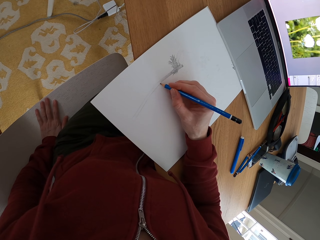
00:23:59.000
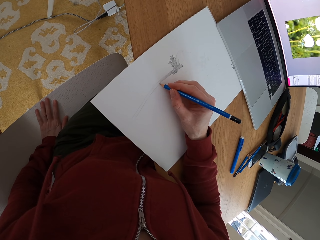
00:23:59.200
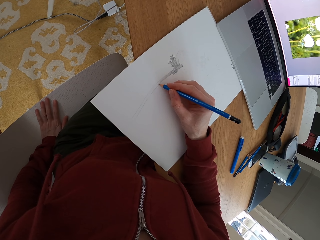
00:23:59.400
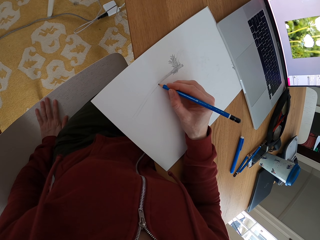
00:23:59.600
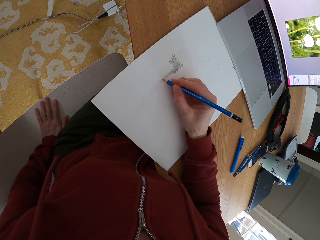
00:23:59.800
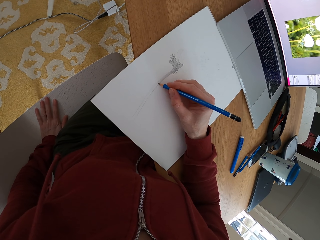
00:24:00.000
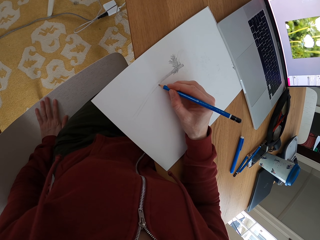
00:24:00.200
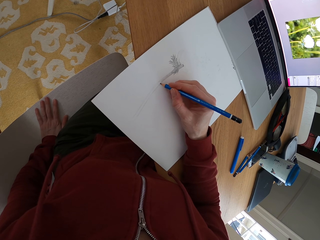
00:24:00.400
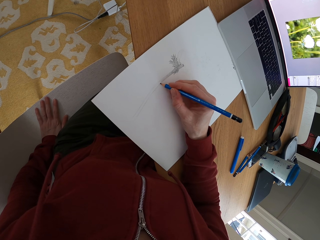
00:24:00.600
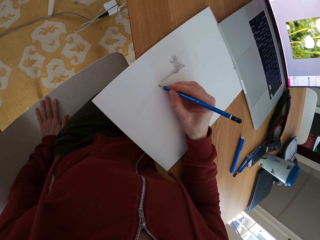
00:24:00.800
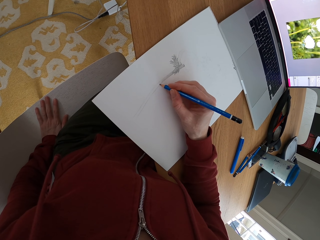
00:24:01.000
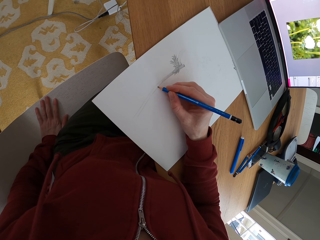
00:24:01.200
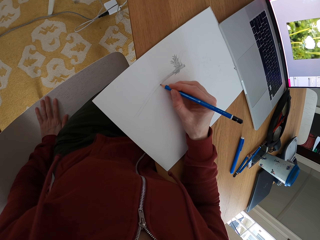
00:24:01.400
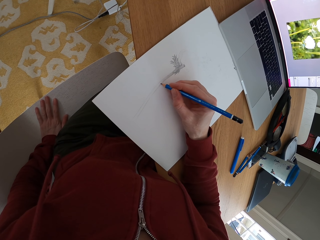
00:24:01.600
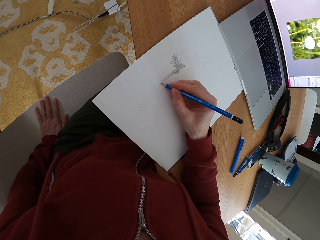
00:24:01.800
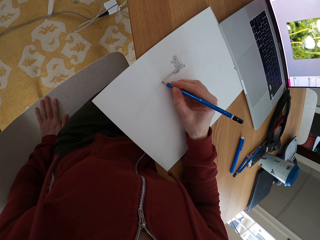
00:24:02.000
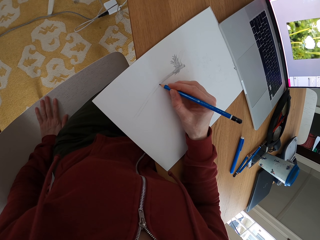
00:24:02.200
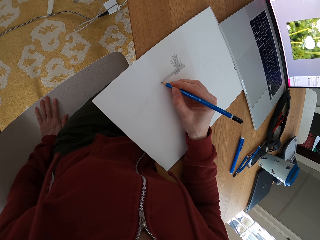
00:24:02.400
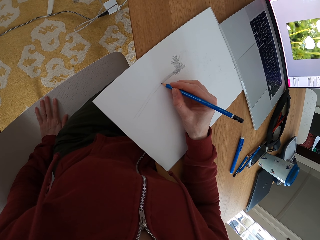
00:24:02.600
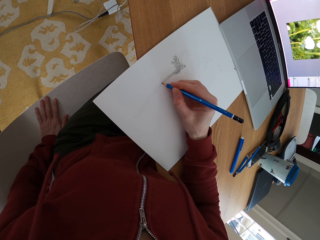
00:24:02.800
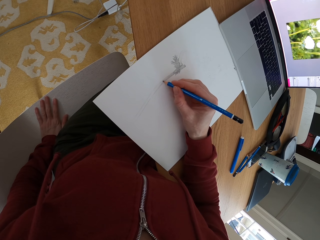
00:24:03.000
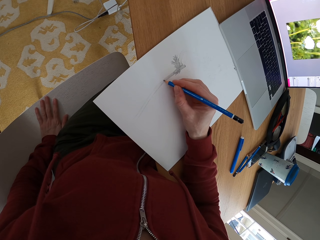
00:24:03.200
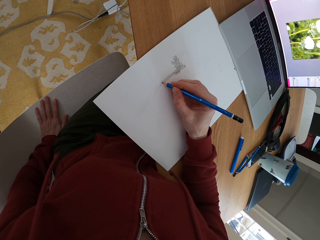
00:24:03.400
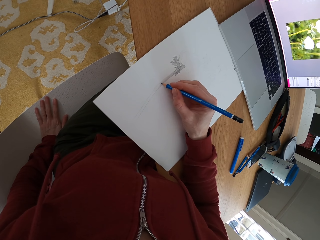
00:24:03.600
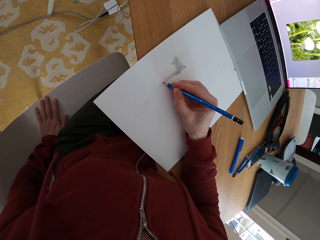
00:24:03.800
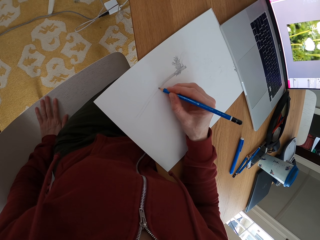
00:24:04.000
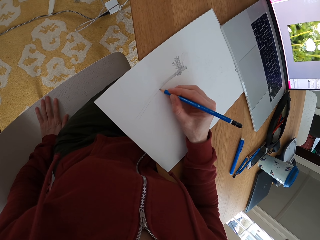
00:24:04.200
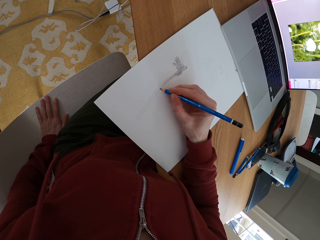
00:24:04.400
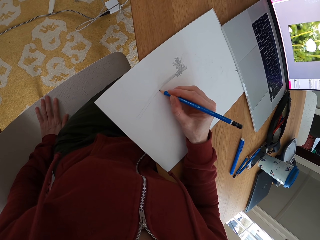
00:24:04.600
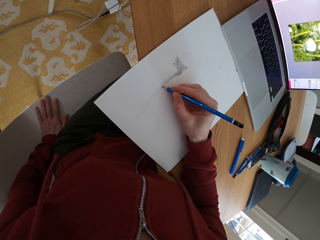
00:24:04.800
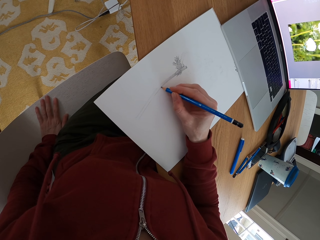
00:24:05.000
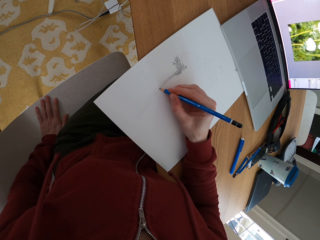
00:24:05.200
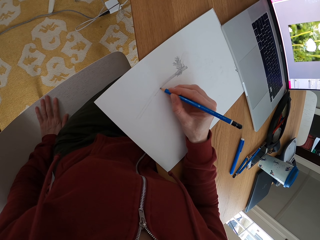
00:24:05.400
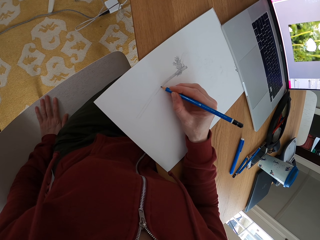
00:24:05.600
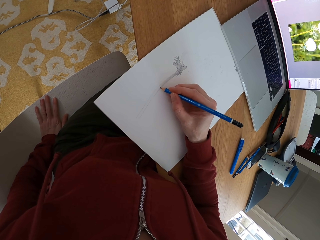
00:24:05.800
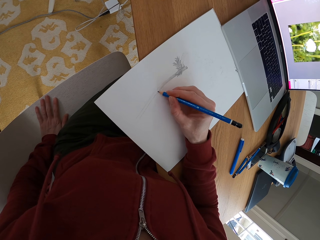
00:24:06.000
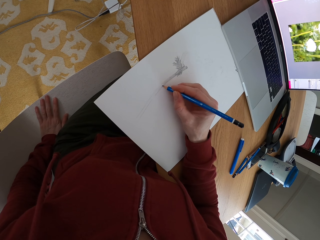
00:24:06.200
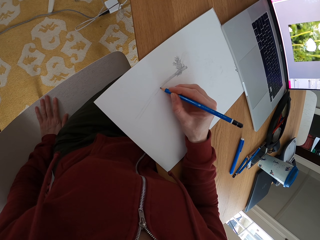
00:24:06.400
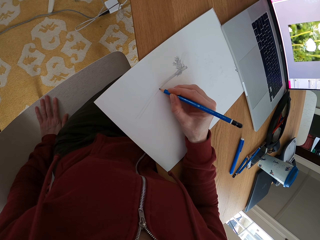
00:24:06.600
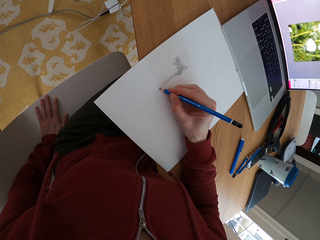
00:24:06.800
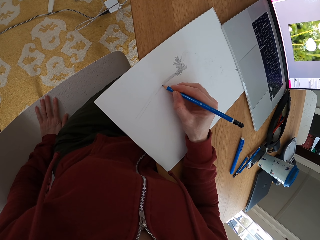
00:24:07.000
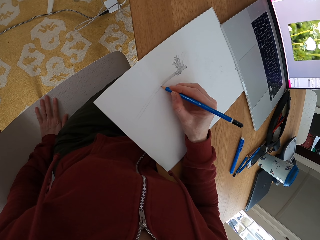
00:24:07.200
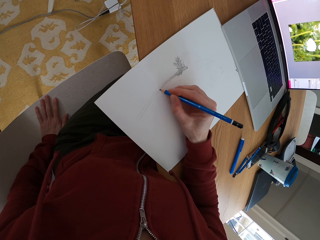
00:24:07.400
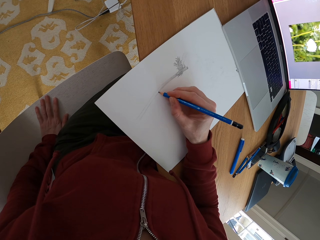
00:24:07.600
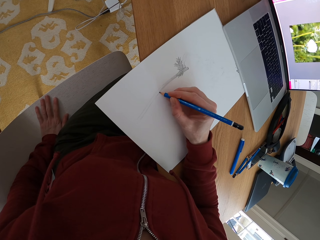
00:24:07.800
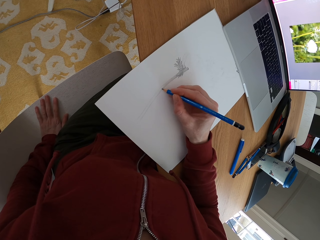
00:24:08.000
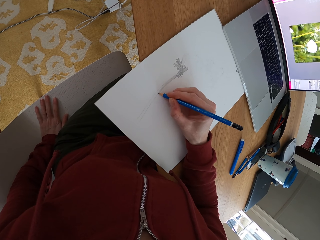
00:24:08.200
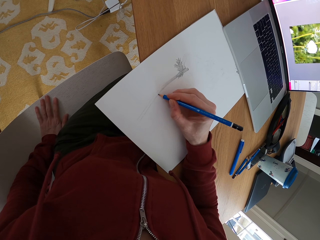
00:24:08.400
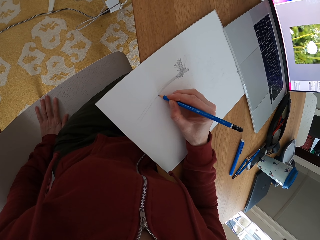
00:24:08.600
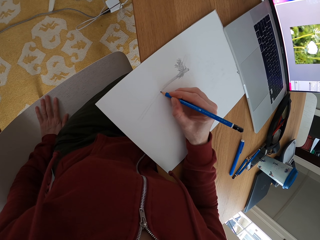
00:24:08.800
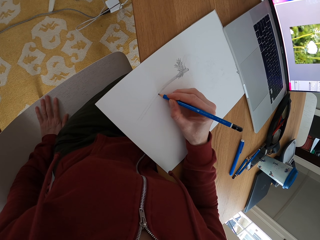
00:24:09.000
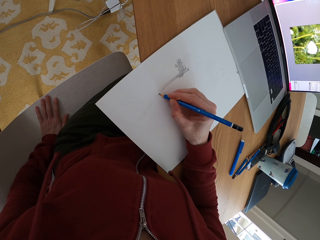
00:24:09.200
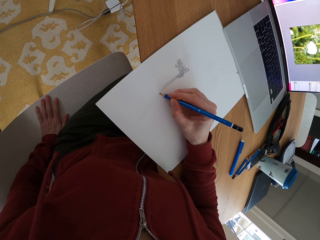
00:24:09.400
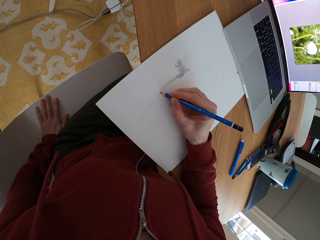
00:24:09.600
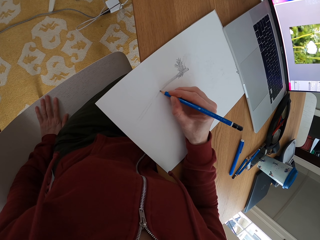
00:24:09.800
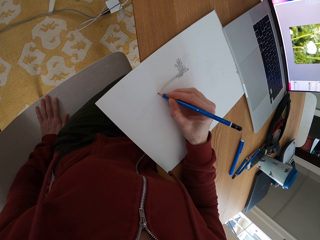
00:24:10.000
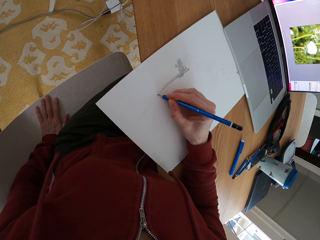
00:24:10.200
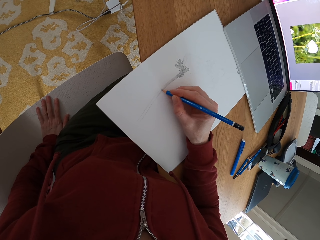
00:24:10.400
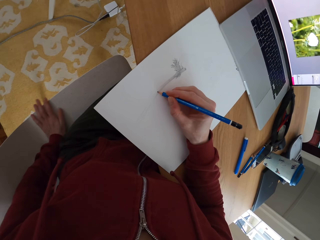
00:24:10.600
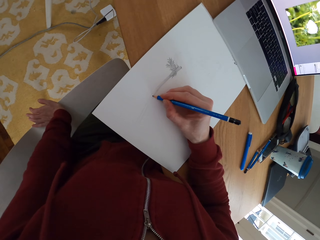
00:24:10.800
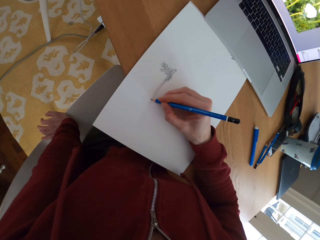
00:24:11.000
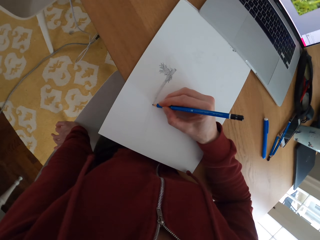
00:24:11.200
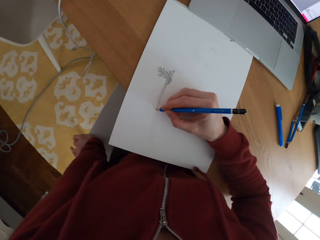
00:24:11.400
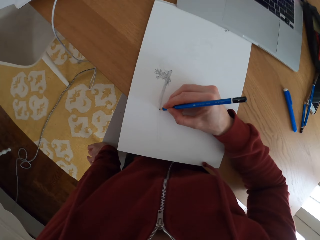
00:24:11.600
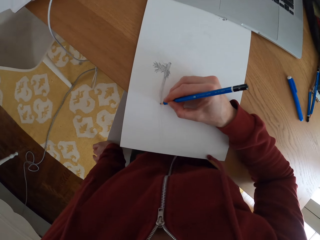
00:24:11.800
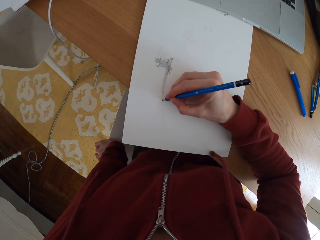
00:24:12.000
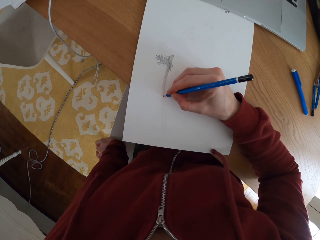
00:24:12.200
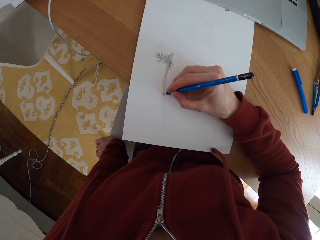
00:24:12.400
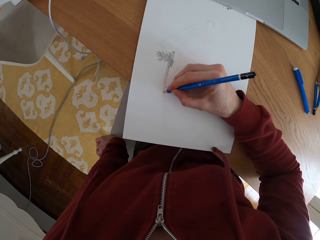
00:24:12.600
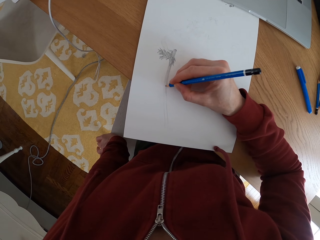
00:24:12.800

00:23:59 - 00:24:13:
The camera wearer draws on the paper.

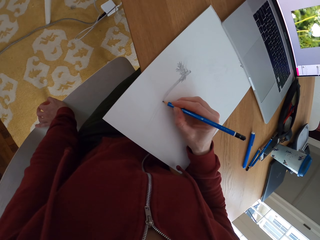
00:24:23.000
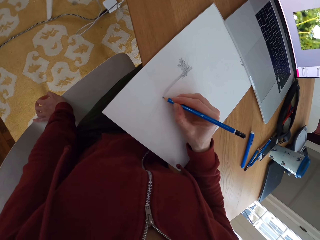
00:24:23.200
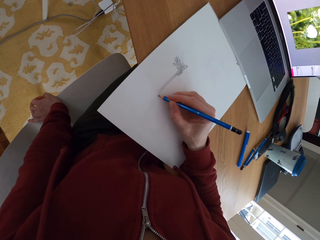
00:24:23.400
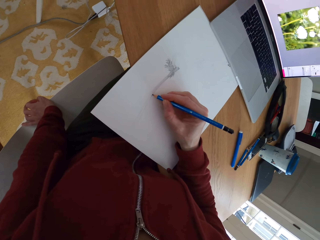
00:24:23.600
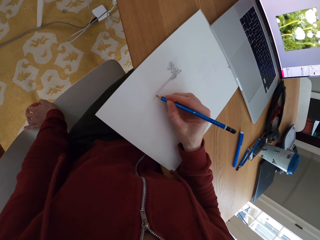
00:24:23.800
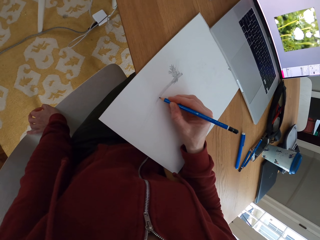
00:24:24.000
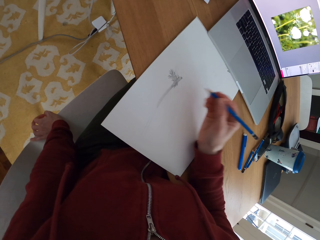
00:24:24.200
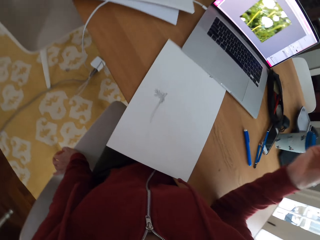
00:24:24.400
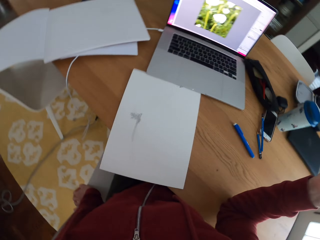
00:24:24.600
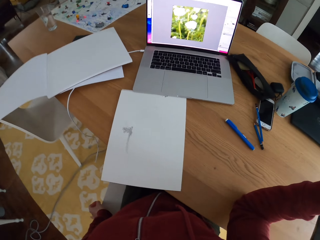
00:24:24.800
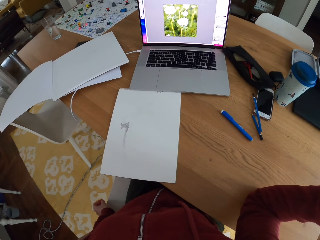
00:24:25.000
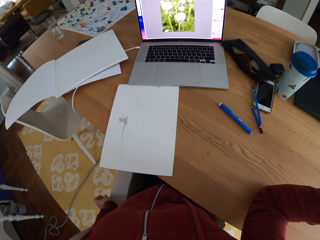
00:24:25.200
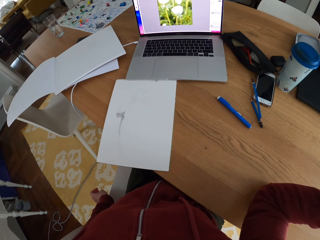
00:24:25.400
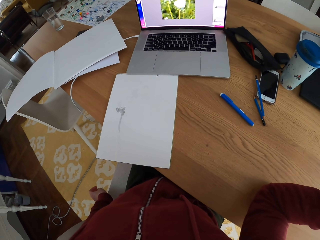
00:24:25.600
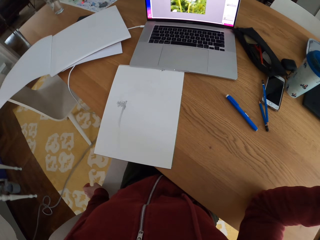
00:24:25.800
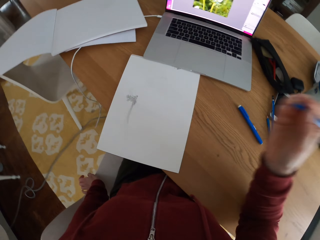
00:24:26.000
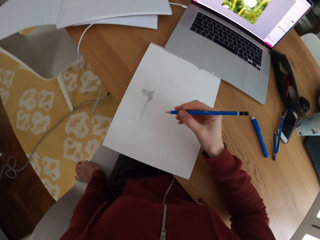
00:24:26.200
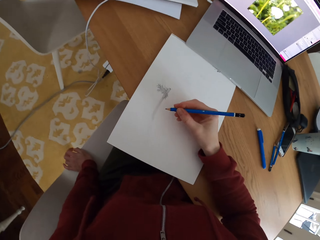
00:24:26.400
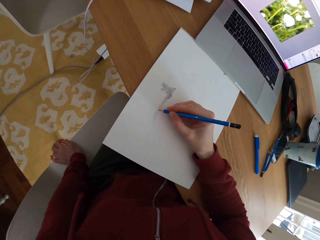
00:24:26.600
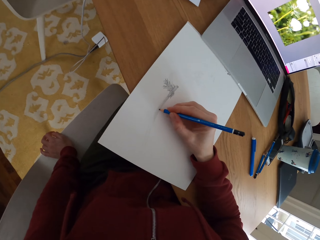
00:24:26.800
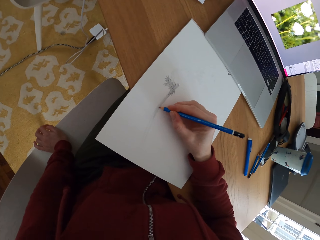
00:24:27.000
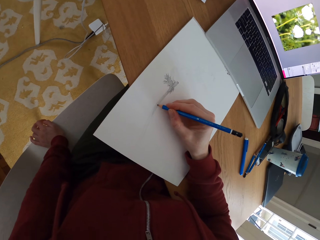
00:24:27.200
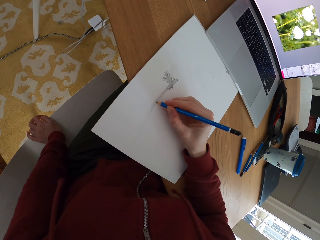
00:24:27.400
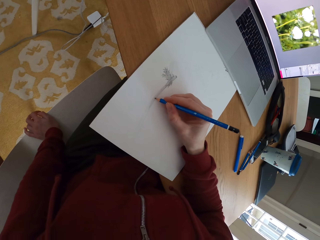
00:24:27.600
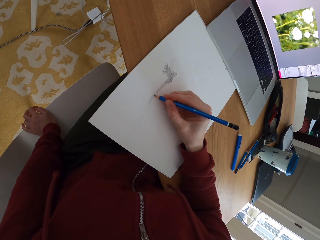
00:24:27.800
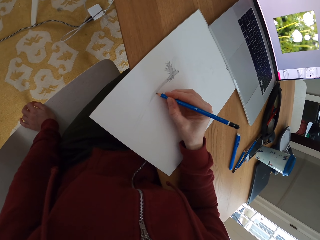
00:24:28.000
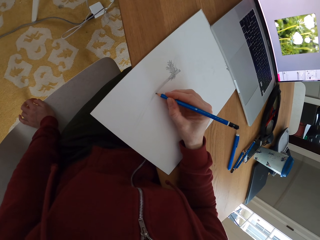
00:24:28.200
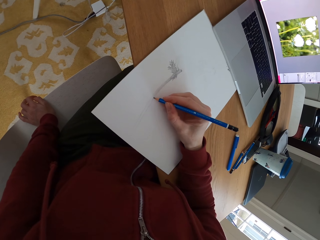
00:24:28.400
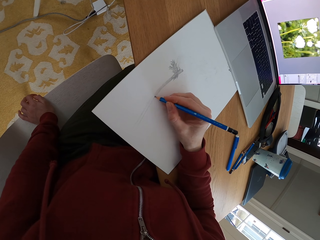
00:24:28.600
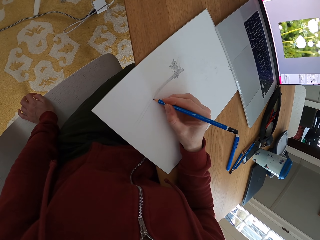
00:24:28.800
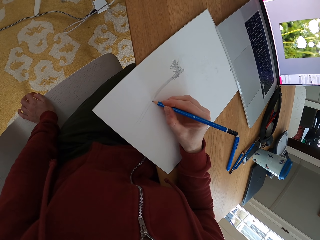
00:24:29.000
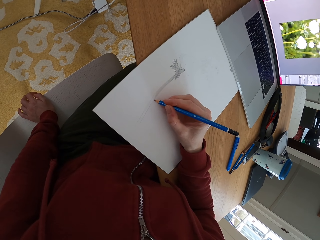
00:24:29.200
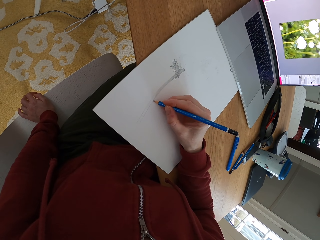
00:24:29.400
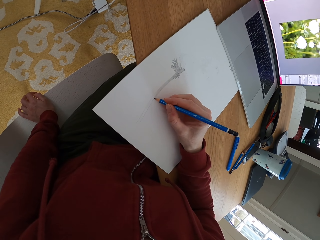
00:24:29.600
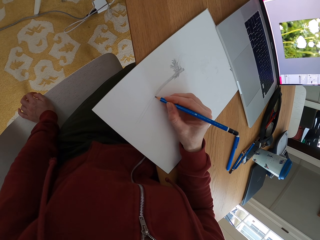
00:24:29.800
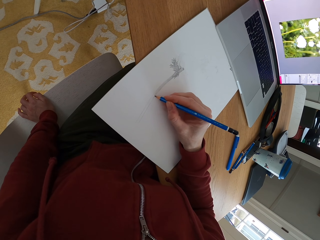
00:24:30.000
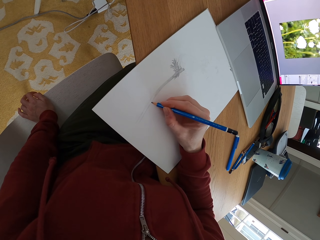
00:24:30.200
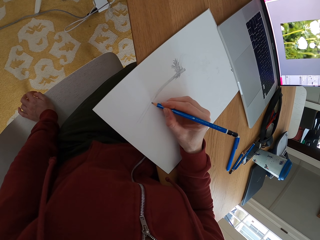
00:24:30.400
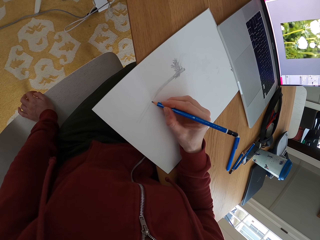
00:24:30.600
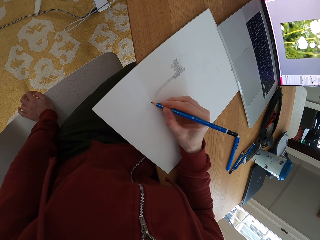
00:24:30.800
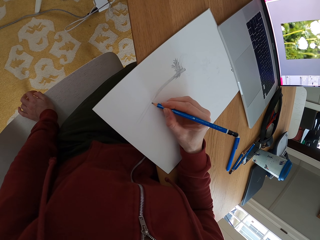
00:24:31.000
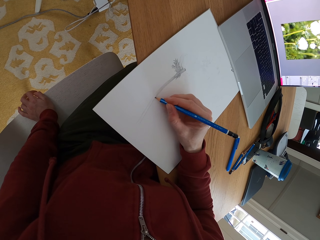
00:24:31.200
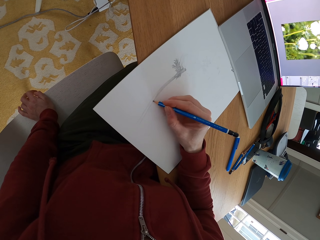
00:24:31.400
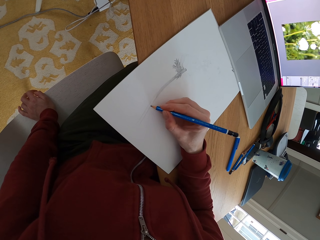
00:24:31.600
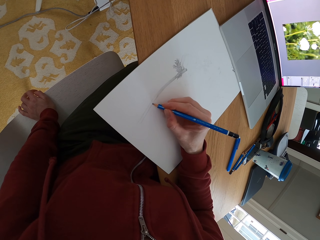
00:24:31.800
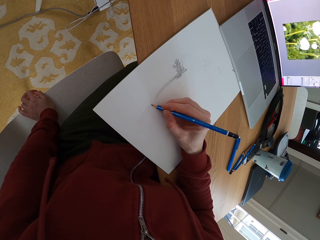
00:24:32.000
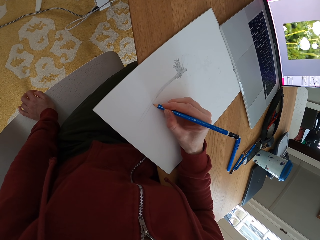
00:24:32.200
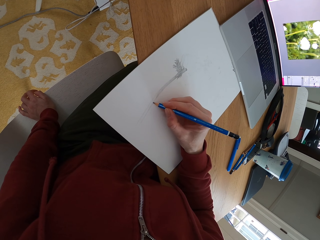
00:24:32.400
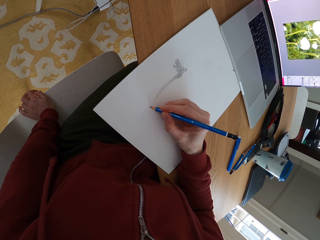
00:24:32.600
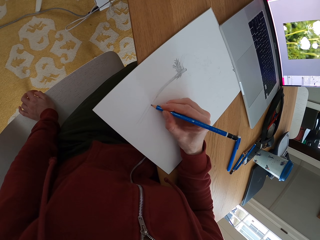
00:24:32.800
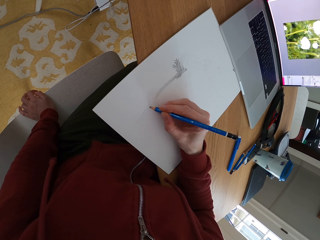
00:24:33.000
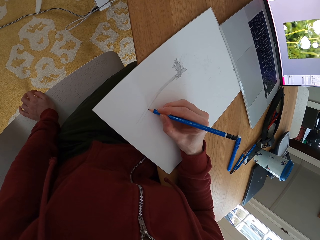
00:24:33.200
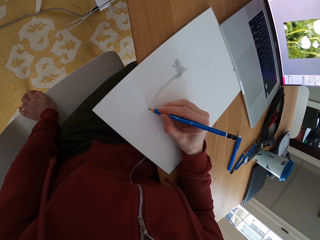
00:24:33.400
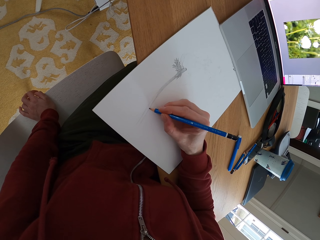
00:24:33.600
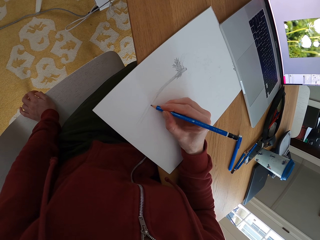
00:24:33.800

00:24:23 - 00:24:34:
The camera wearer stops drawing. She moves her hand. She looks at the drawing. She looks at the picture on the laptop screen. She draws on the paper.
